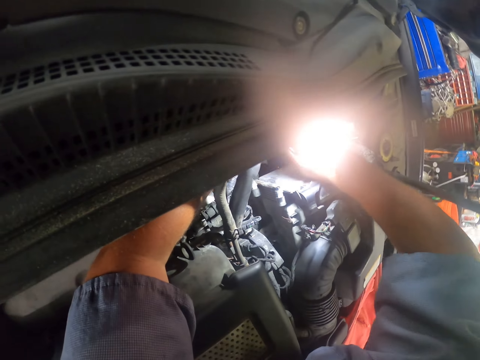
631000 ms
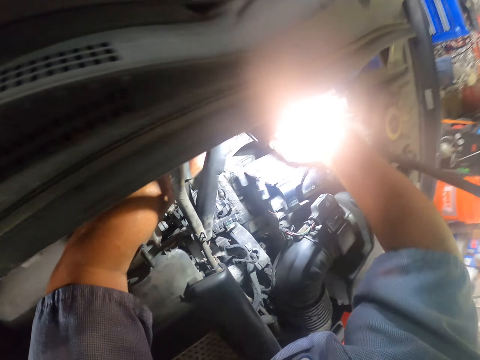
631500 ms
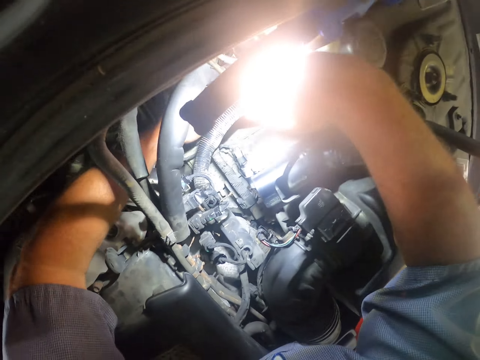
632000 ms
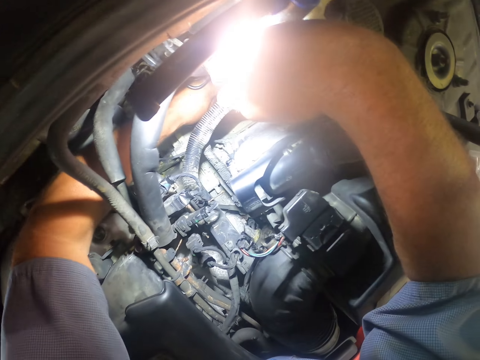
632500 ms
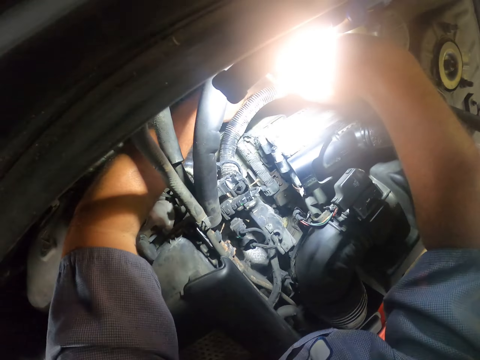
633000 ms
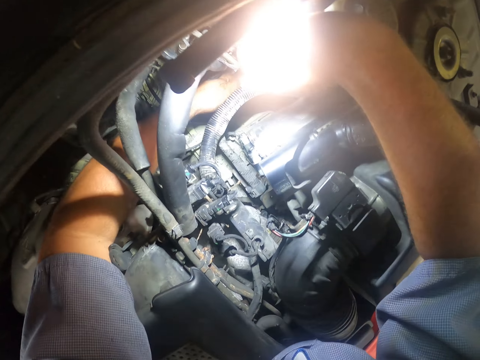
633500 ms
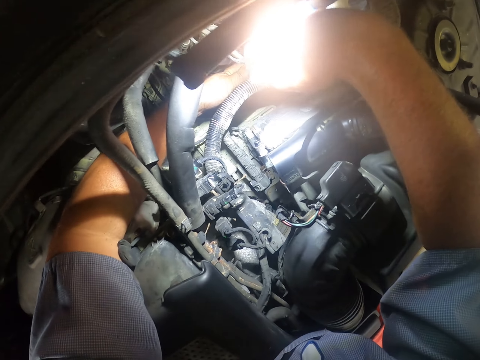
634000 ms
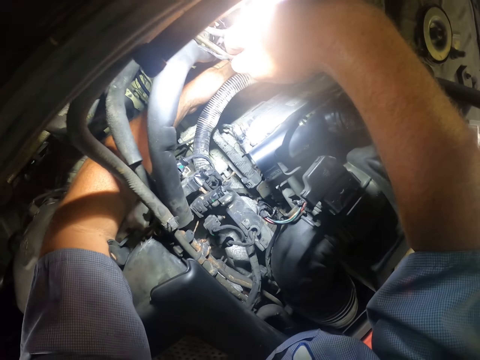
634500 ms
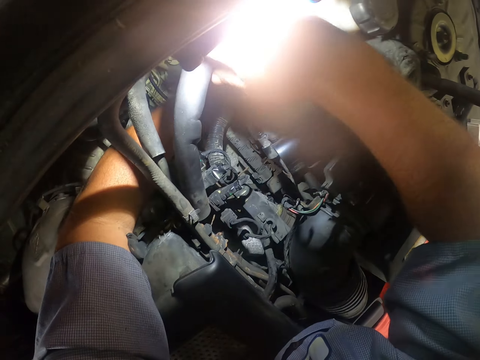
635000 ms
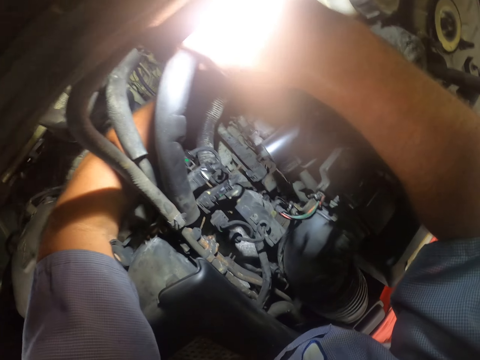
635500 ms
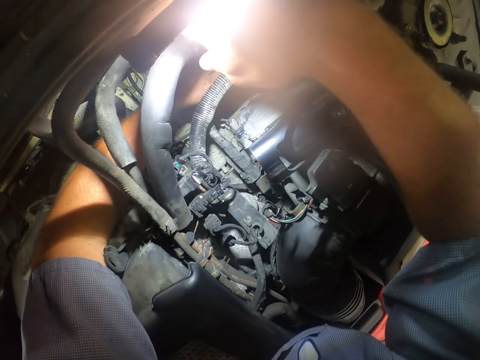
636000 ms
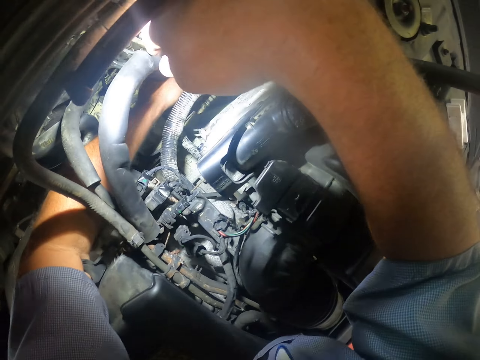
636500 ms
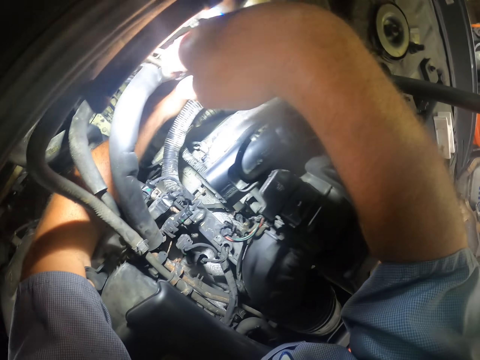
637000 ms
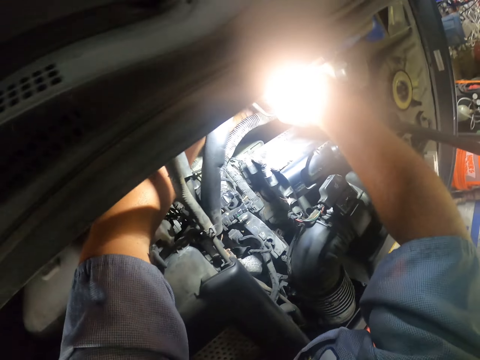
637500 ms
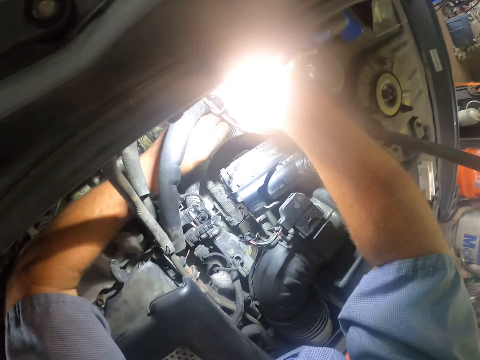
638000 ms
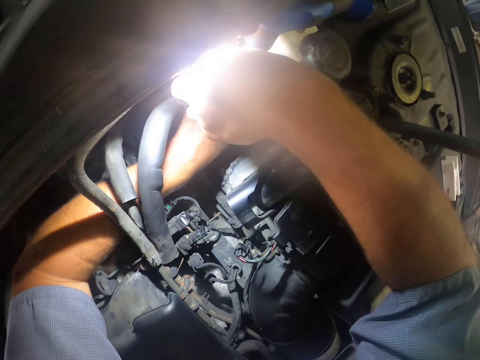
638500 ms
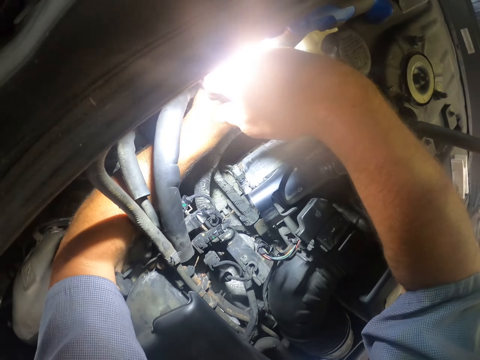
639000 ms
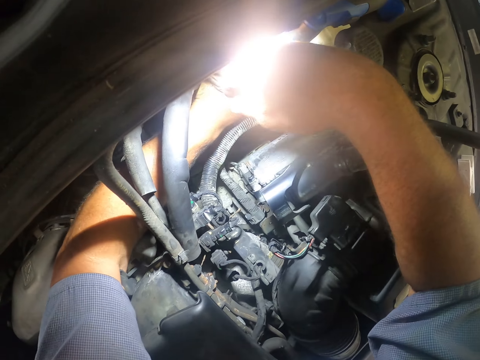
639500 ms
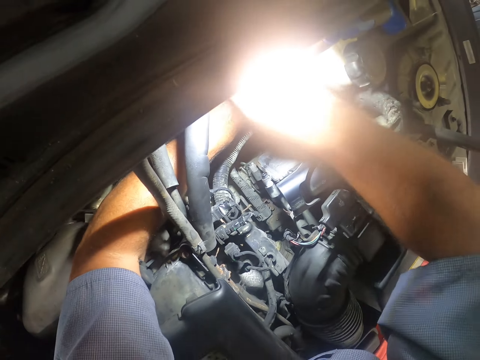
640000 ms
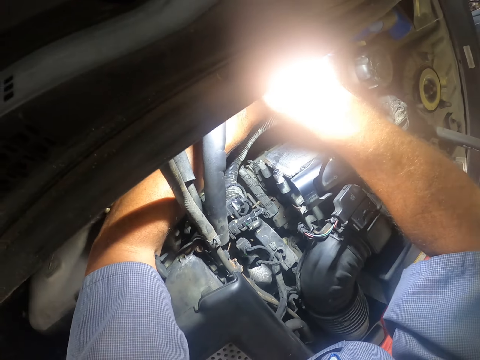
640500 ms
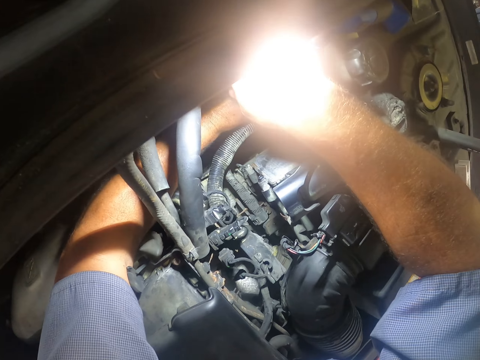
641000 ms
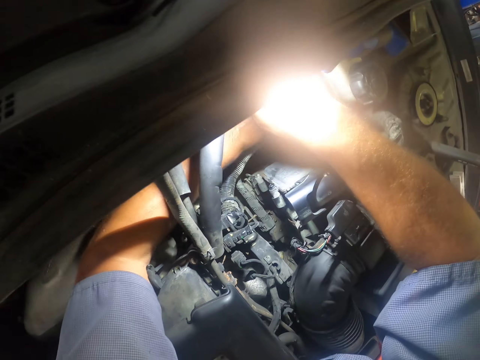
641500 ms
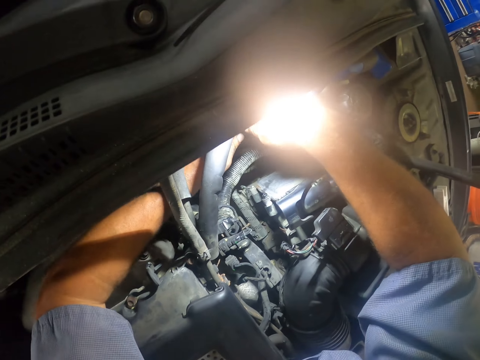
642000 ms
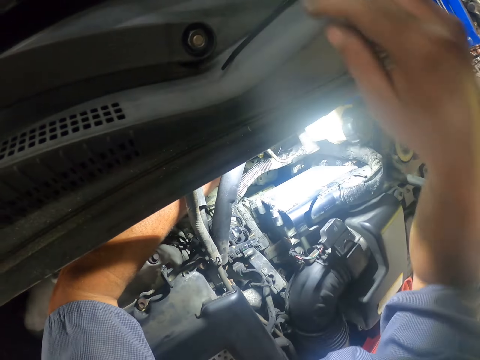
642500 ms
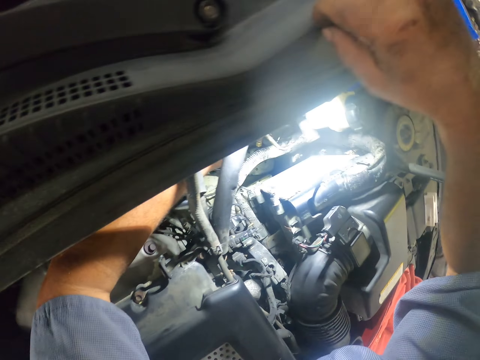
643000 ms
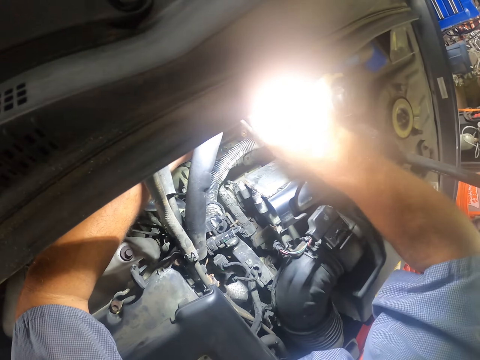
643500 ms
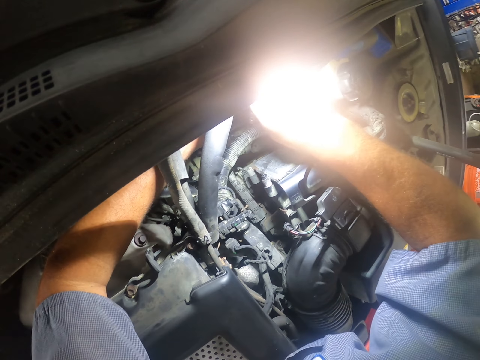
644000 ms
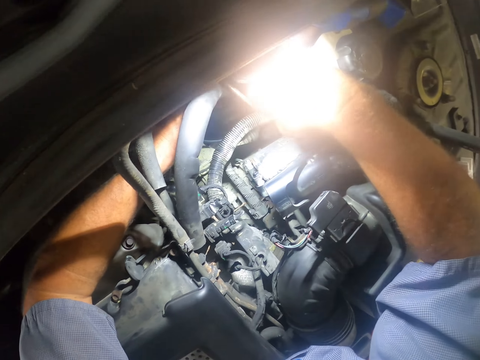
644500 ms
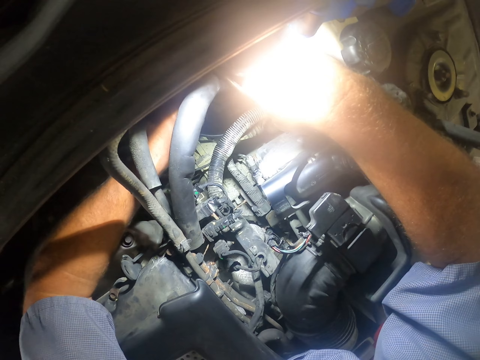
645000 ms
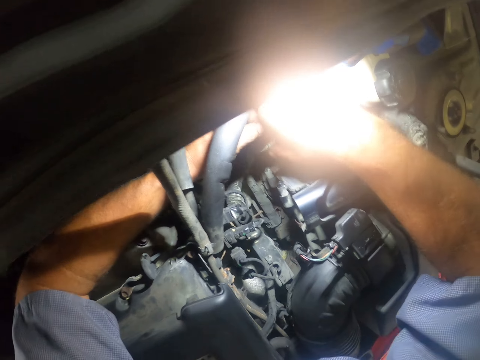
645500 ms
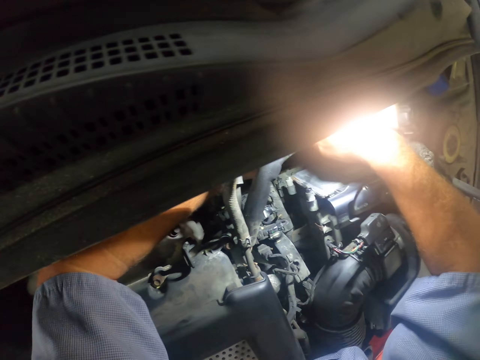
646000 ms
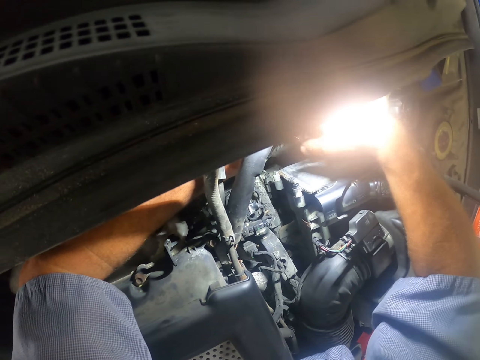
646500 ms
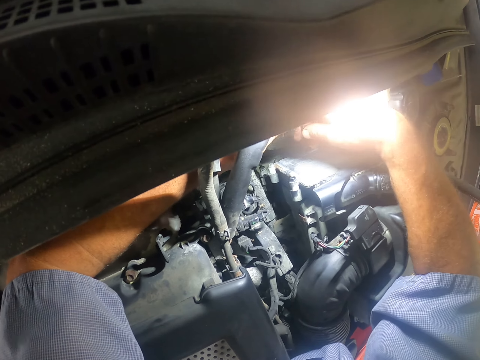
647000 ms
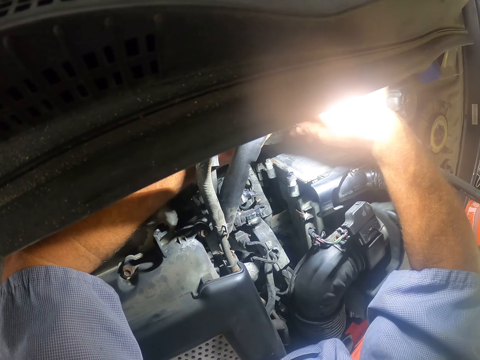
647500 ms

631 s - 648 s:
The camera wearer switches on a torch. They pick something.

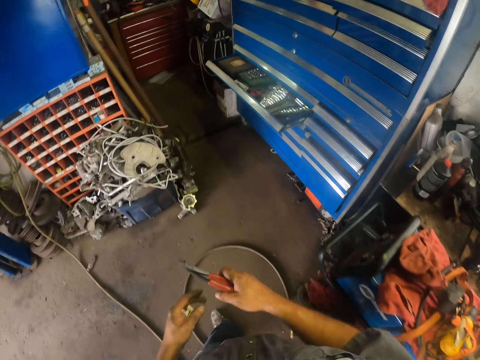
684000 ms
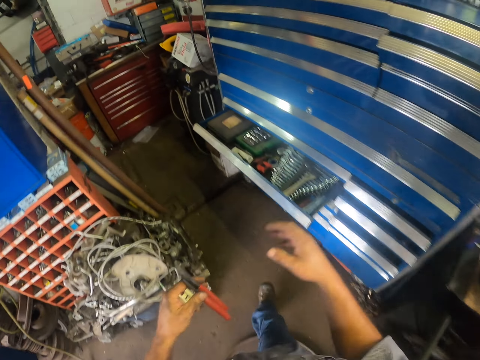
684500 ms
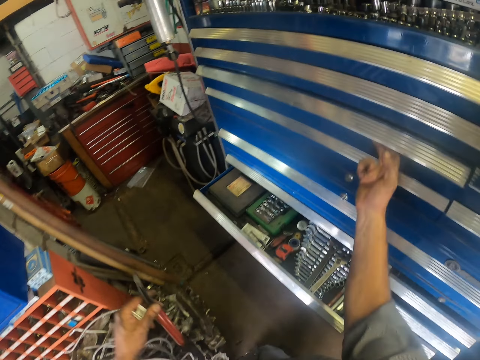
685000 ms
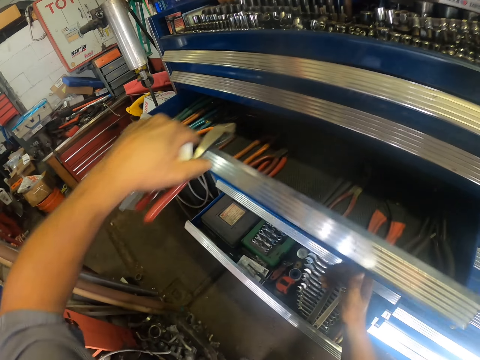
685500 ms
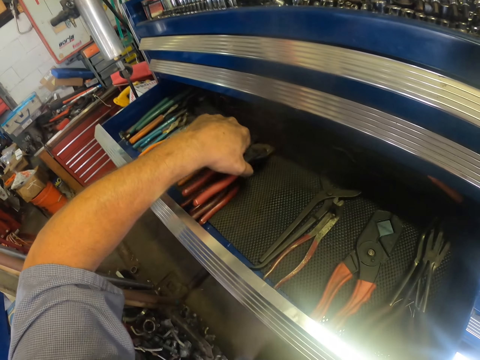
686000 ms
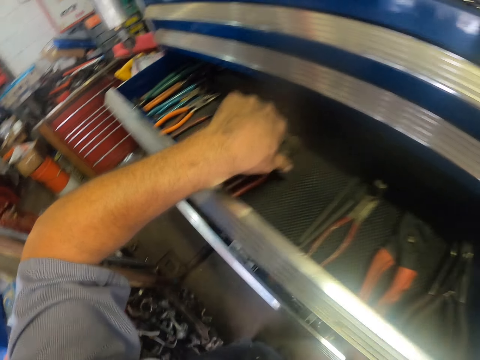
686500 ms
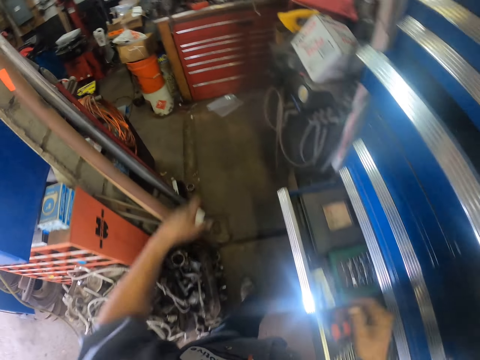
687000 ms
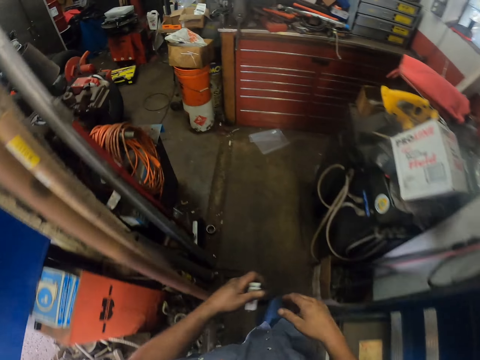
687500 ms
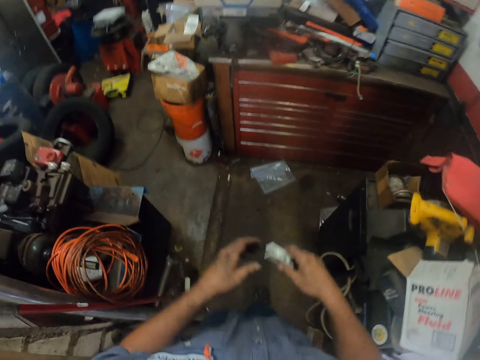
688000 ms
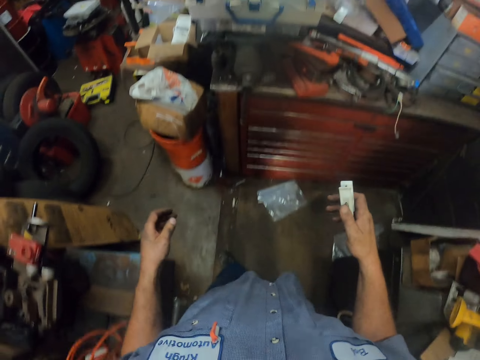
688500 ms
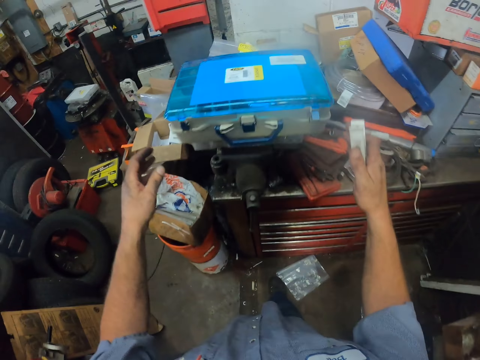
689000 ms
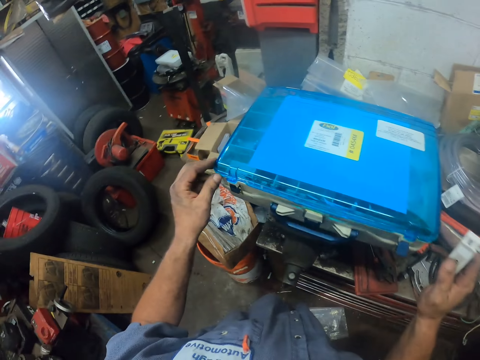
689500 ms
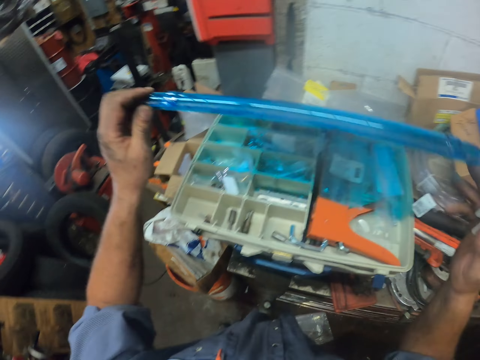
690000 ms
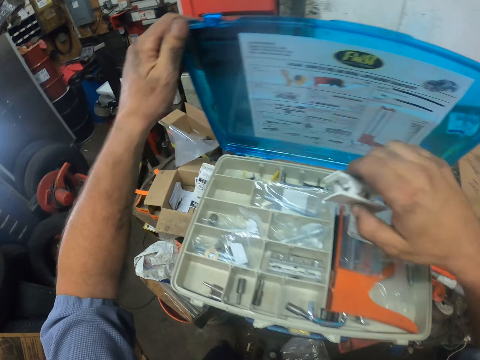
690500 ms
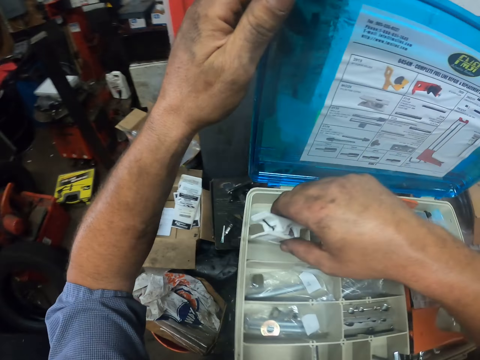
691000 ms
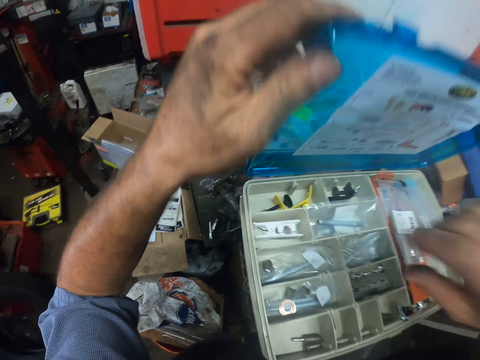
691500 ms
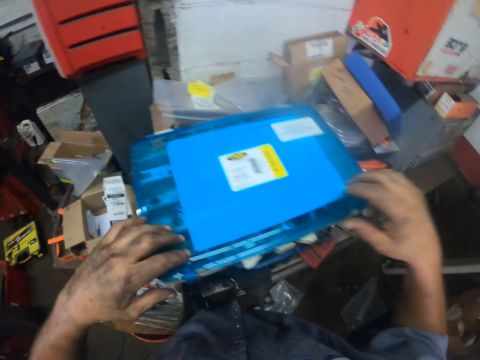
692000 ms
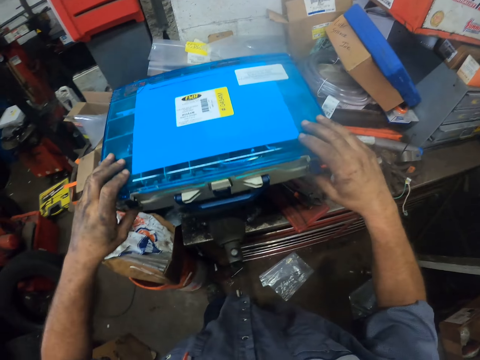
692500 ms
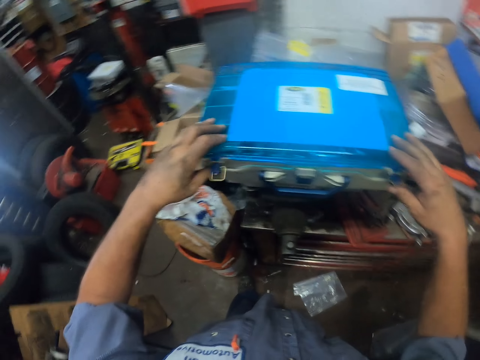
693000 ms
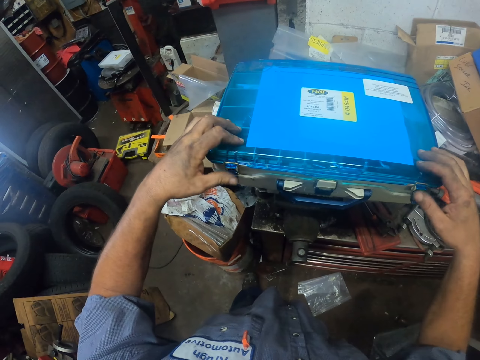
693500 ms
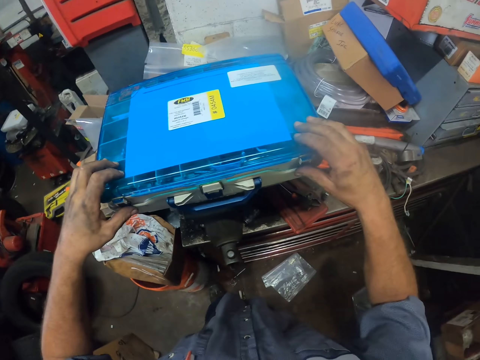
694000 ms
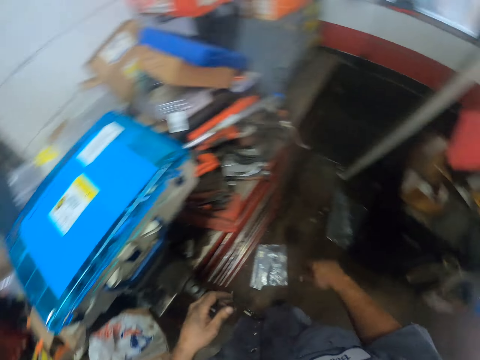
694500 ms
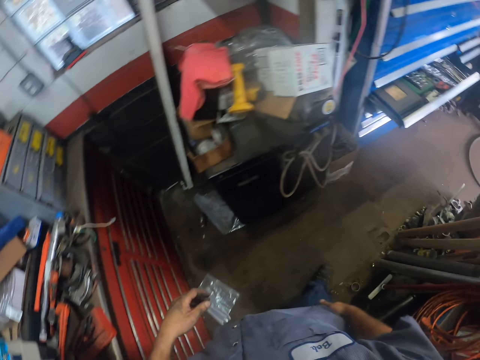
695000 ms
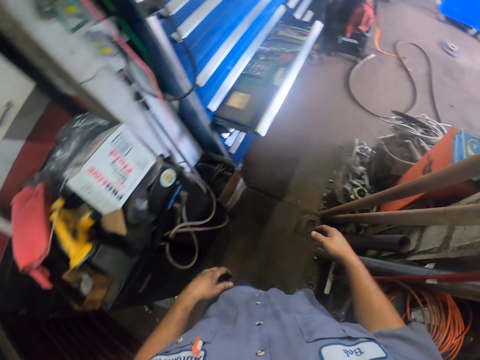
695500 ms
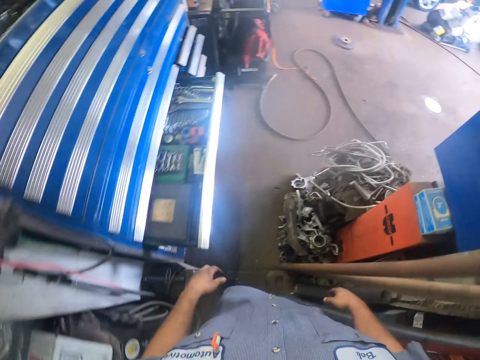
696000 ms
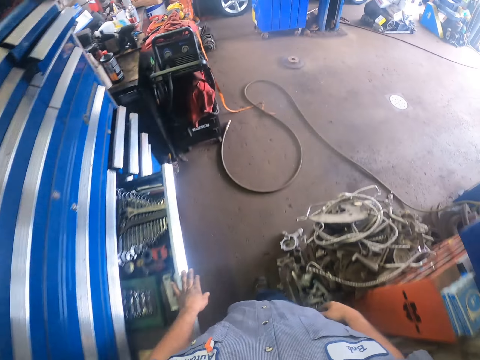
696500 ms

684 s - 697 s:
The camera wearer opens a tool box. They put pliers in the tool box and close the tool box. They open the tool box, put something in the tool box and close the tool box. They walk in the garage.
